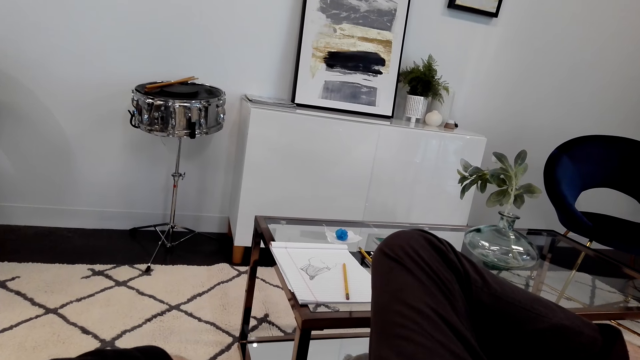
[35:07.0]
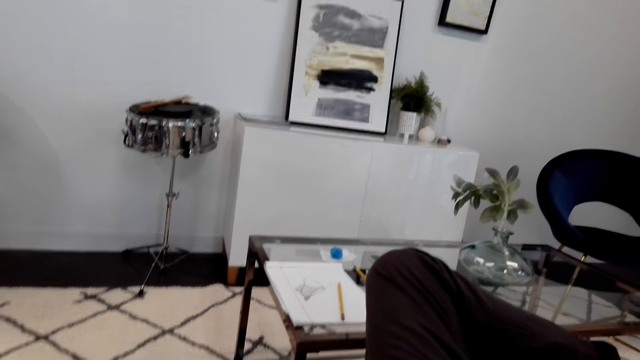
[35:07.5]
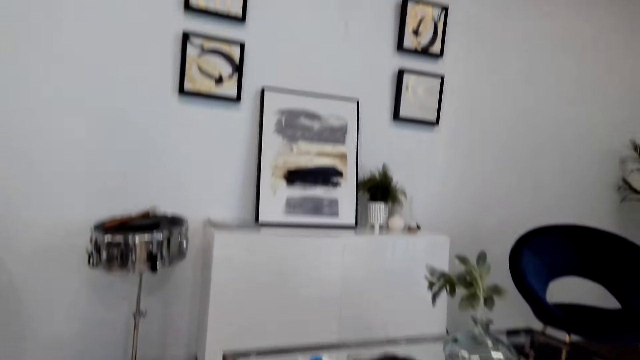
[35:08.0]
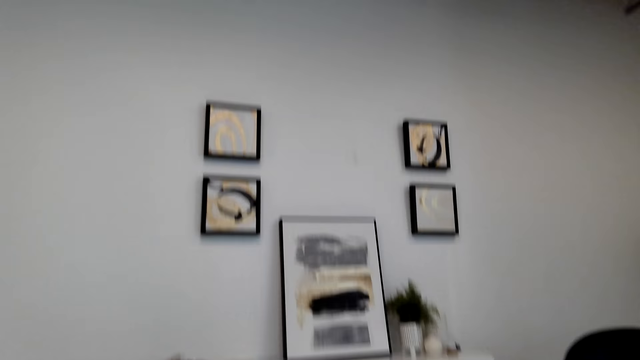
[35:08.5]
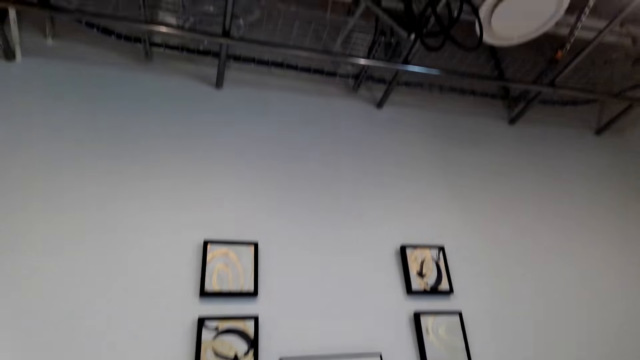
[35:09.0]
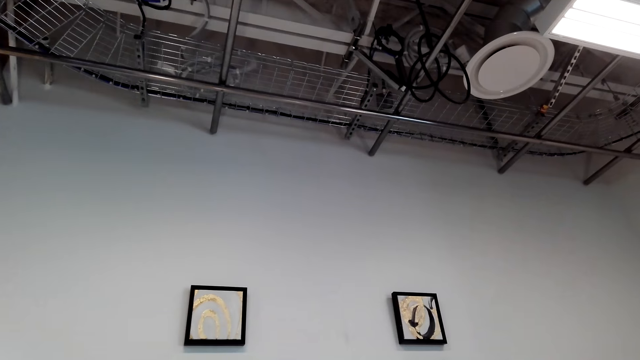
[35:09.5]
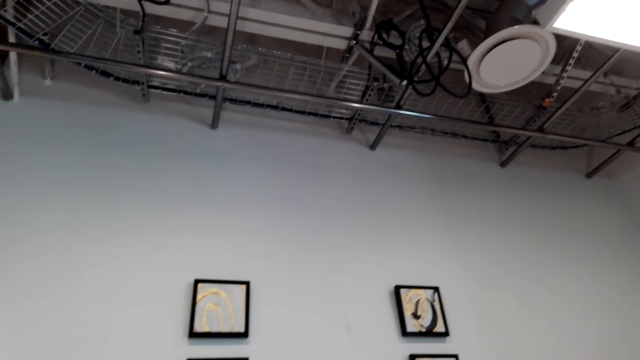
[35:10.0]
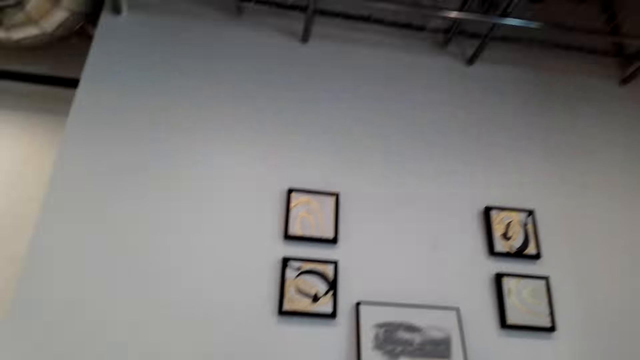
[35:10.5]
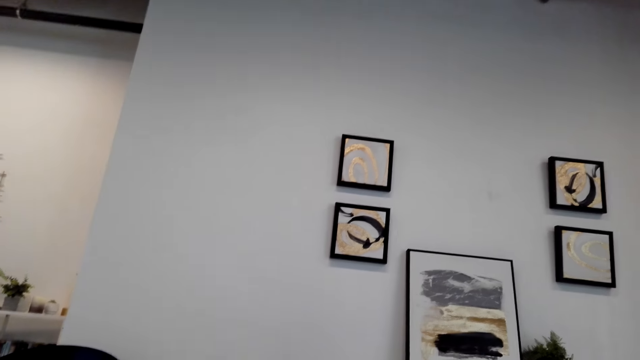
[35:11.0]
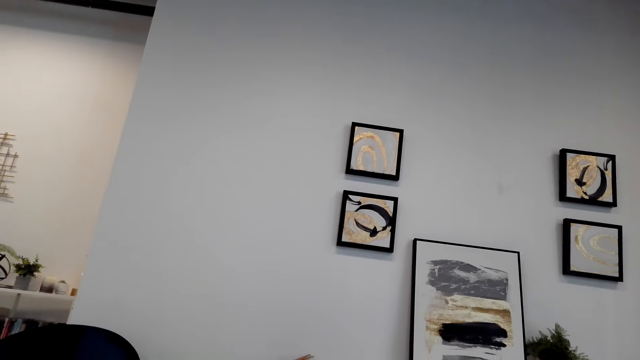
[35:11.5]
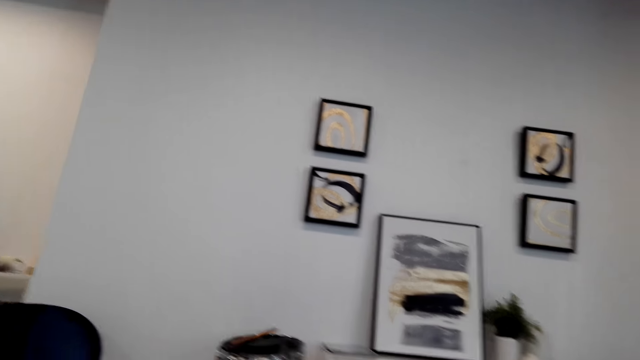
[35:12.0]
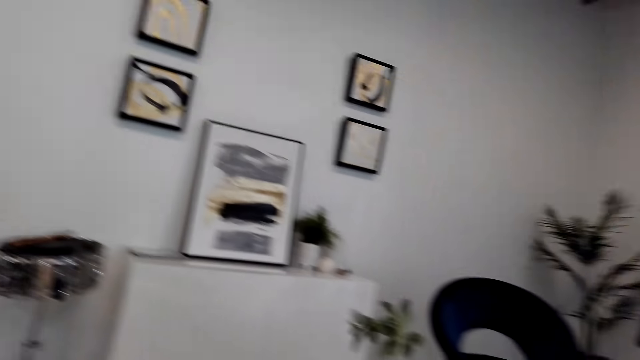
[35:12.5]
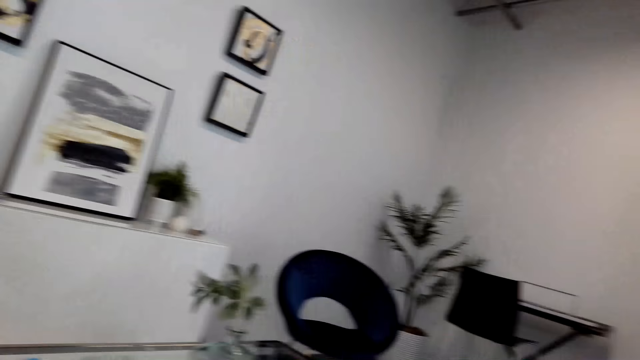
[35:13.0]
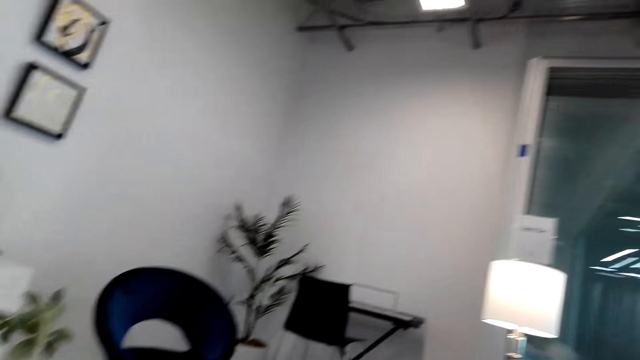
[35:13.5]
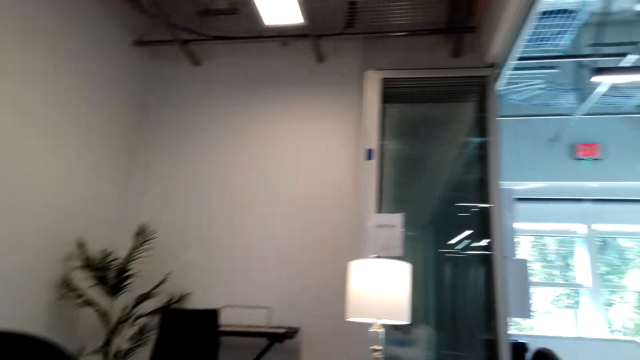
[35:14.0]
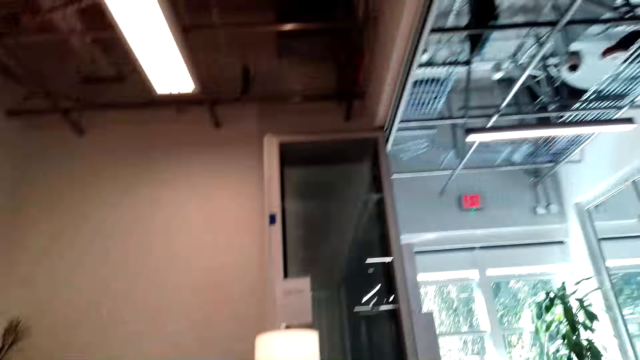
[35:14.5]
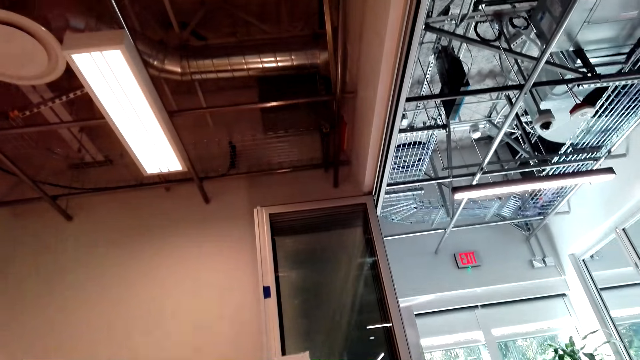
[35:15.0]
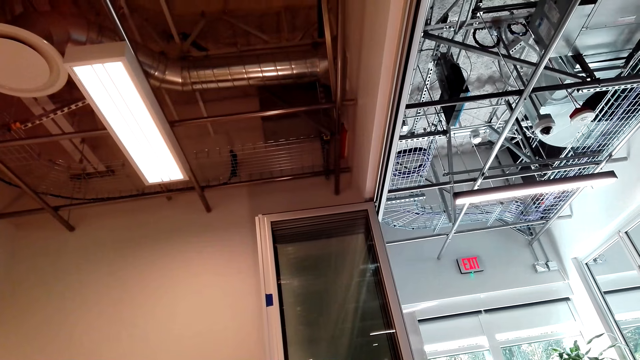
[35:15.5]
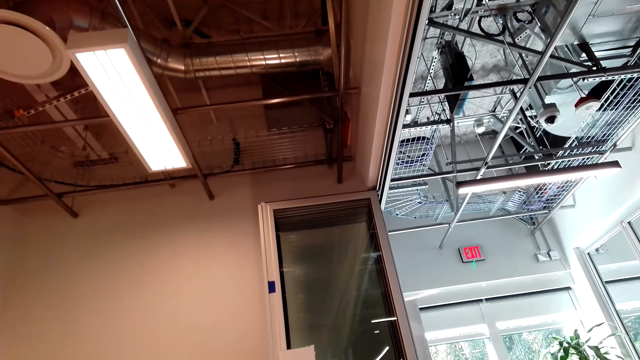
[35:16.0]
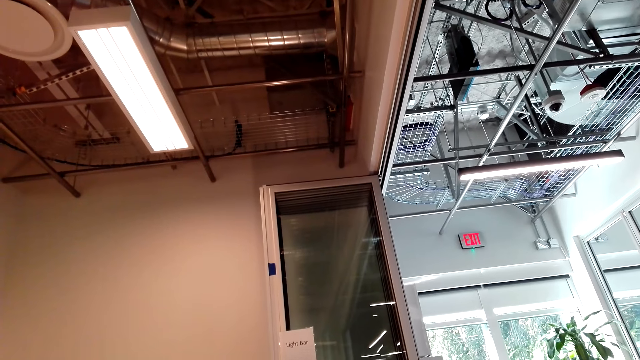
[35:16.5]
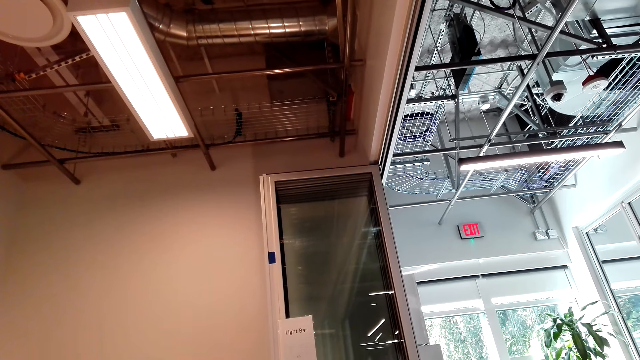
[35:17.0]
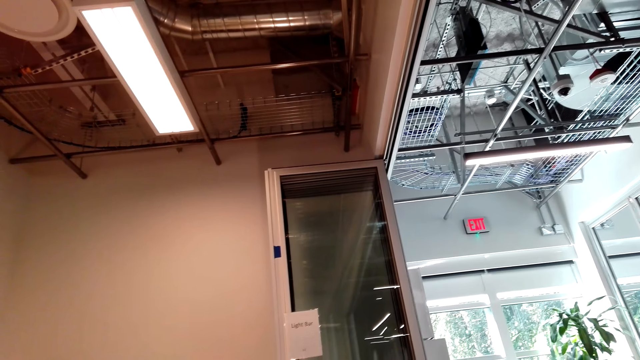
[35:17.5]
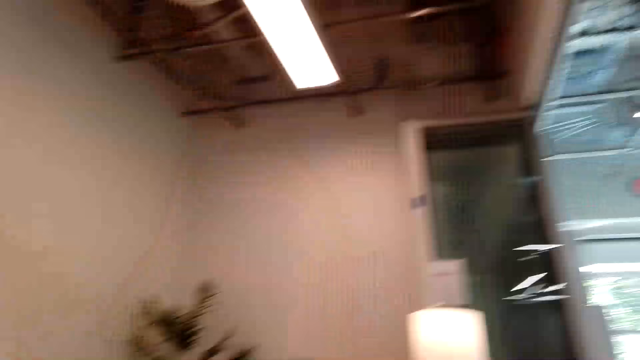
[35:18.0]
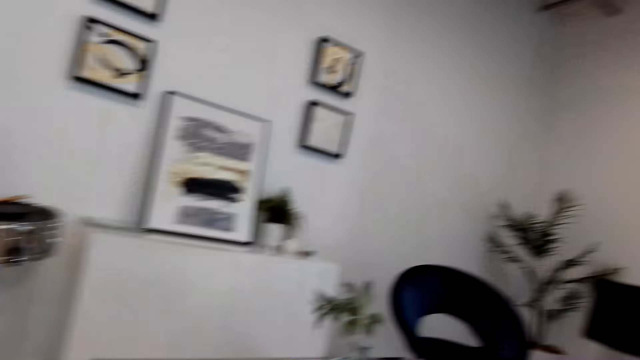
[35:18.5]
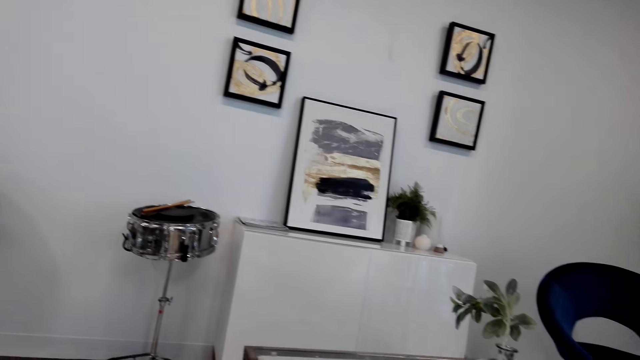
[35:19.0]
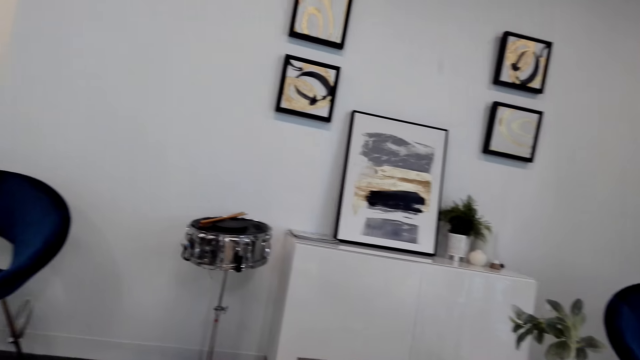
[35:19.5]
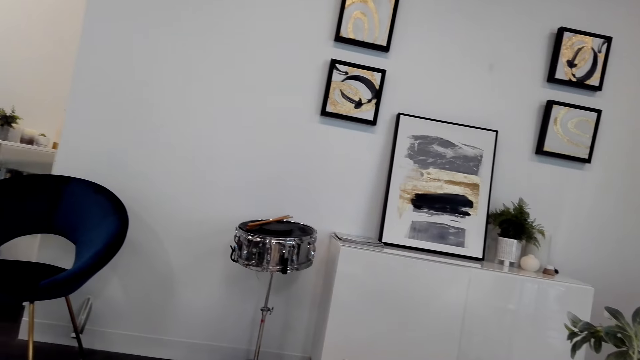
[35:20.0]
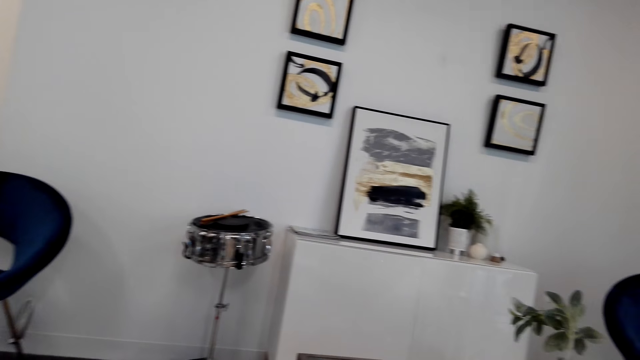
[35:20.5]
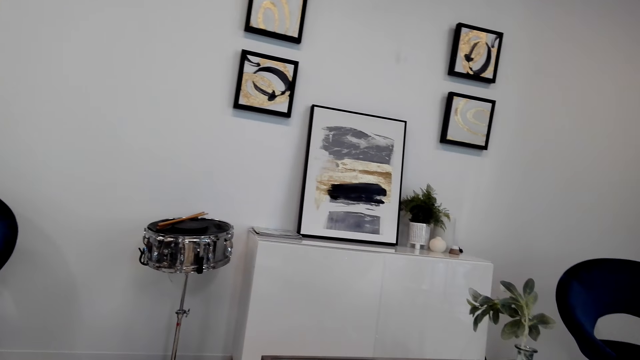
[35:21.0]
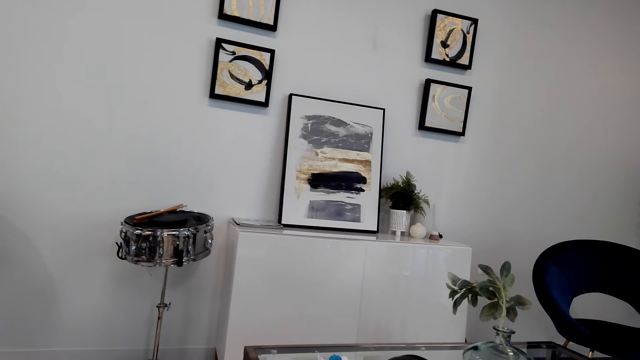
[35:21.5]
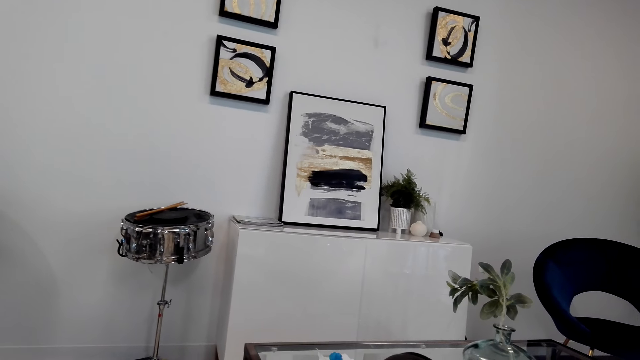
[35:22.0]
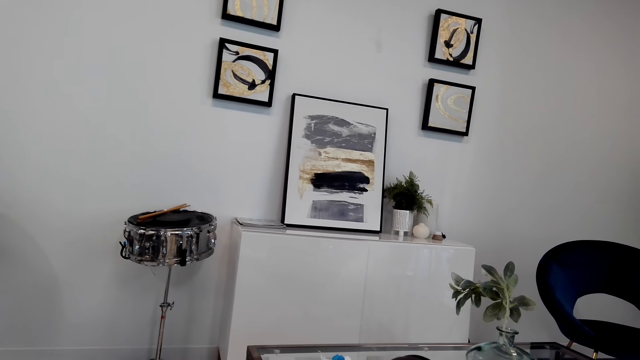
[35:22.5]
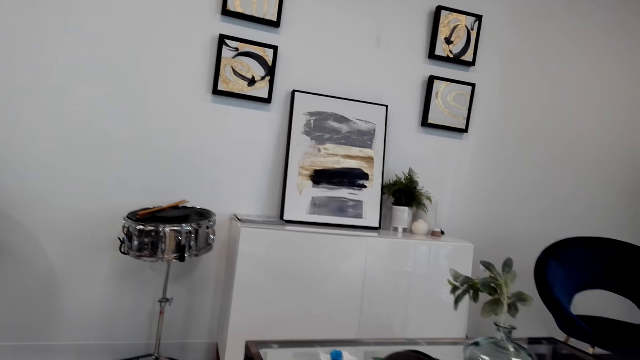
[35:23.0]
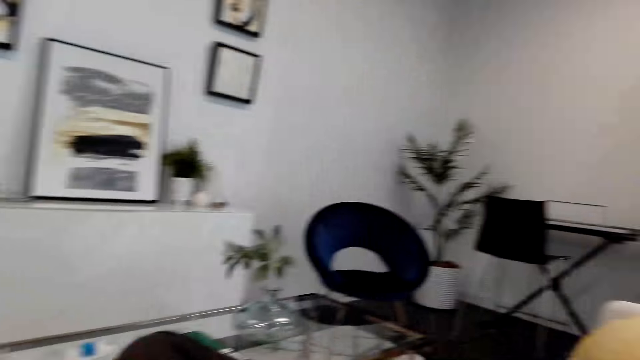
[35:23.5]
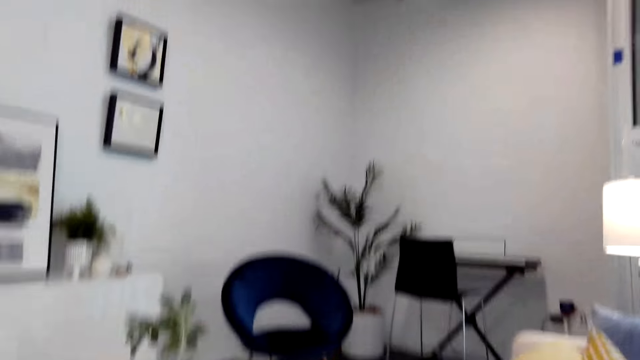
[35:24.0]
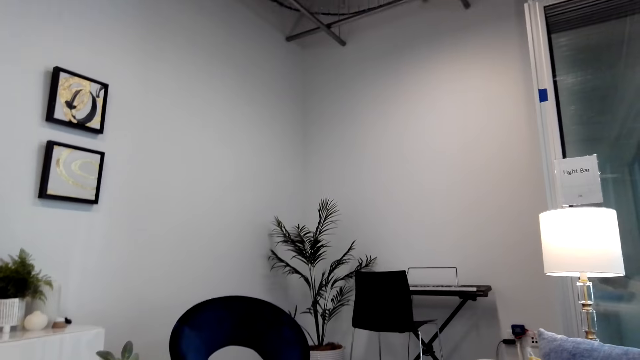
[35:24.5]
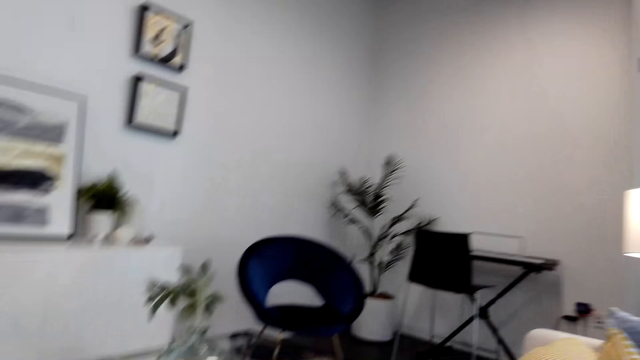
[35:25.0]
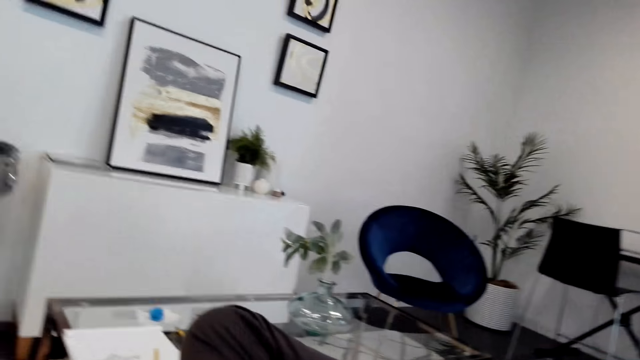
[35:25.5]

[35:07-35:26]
The camera wearer looks around. They look around the house. They talk on the phone.

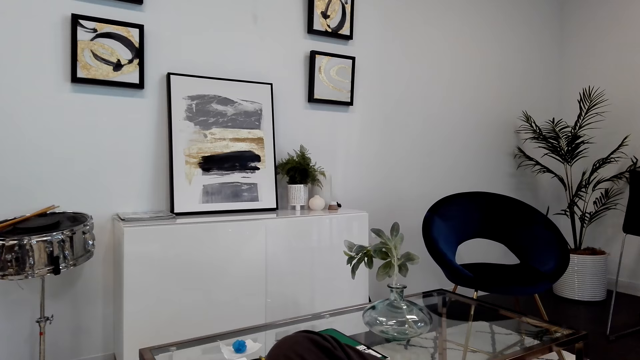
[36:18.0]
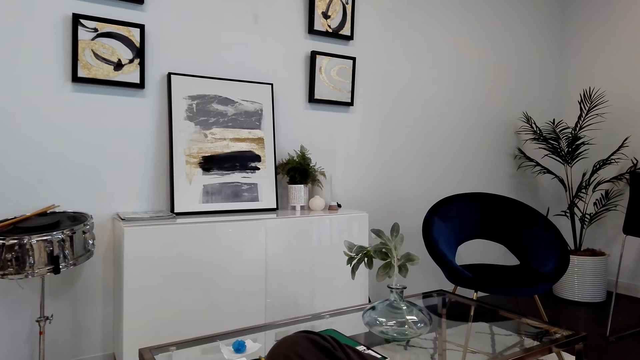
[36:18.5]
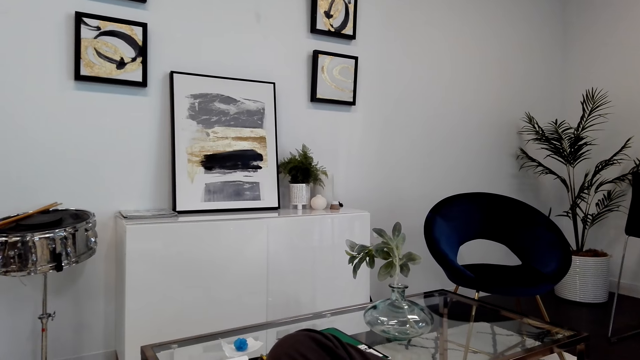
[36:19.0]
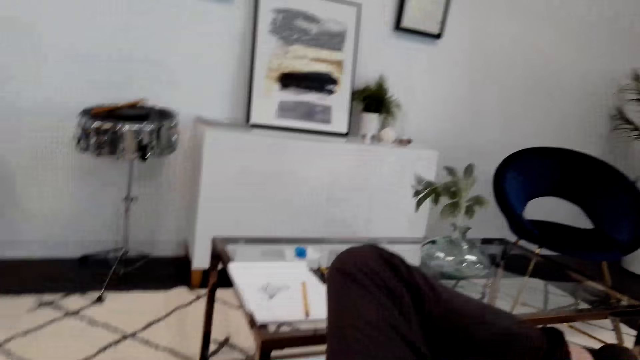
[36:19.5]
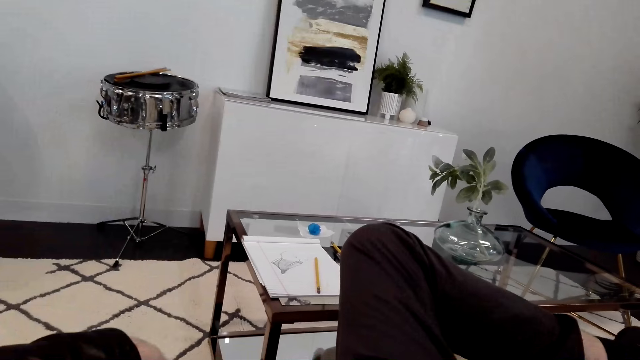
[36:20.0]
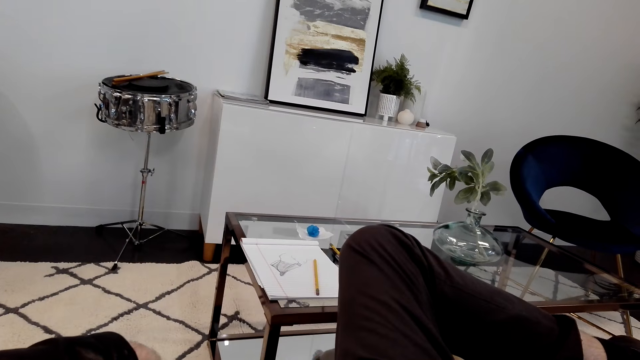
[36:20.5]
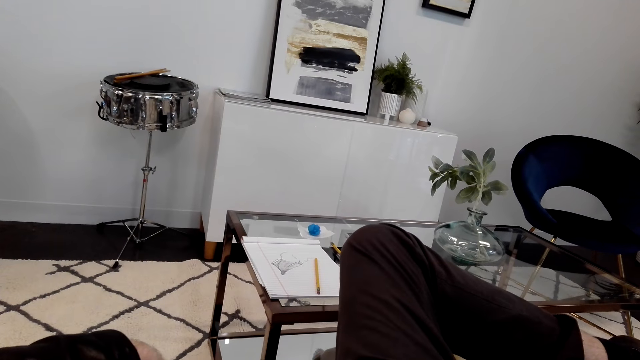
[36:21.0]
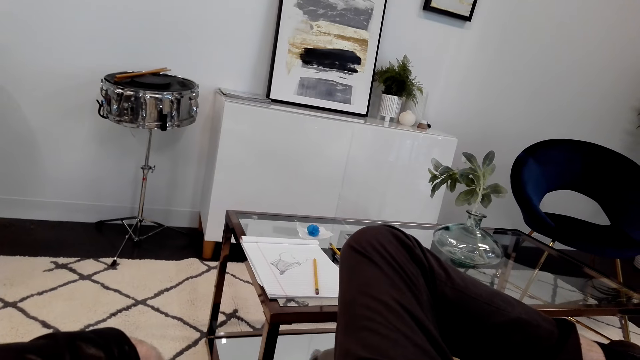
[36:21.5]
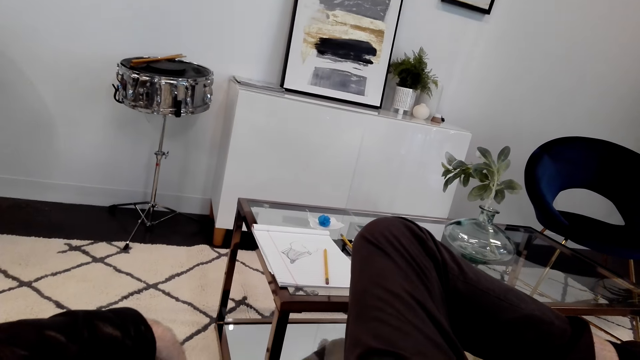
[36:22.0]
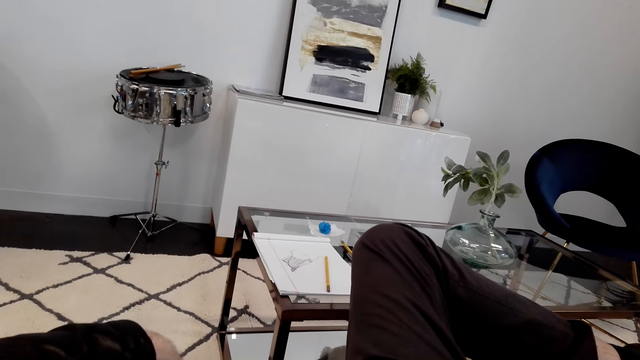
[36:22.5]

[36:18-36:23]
The camera wearer looks around the house.
